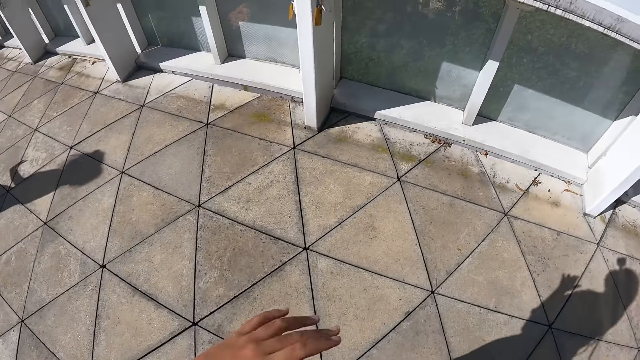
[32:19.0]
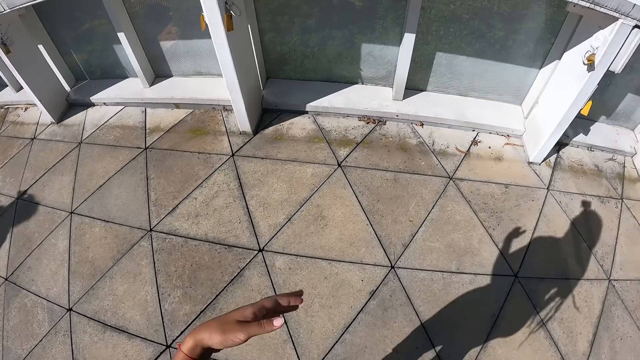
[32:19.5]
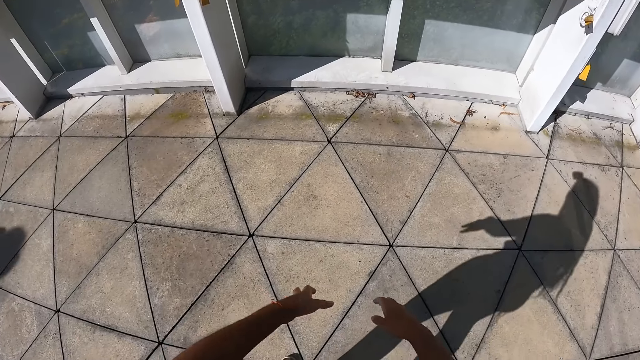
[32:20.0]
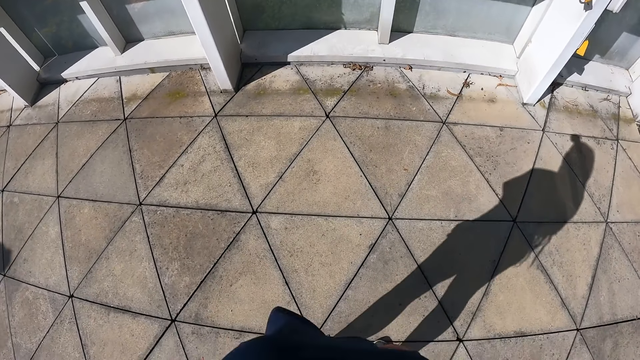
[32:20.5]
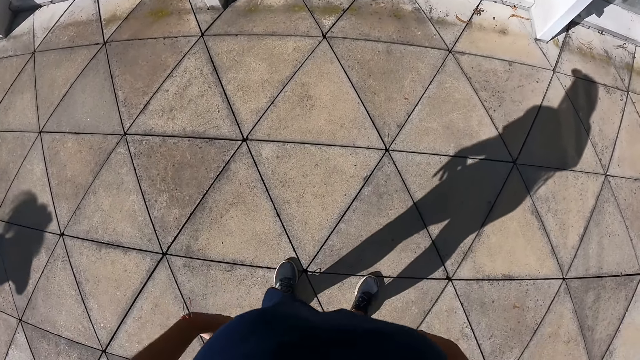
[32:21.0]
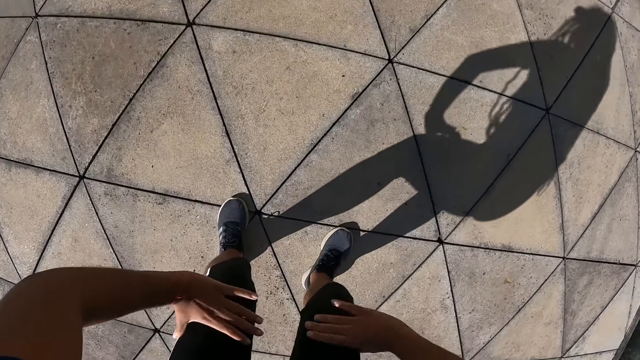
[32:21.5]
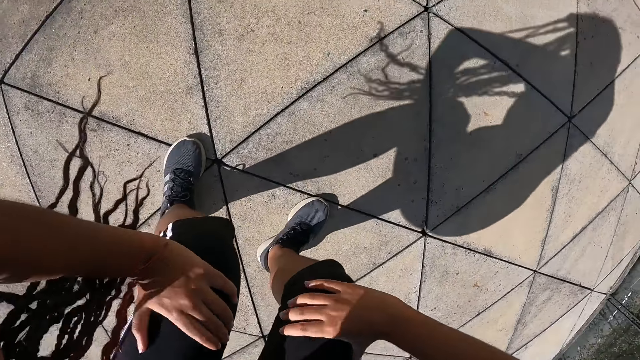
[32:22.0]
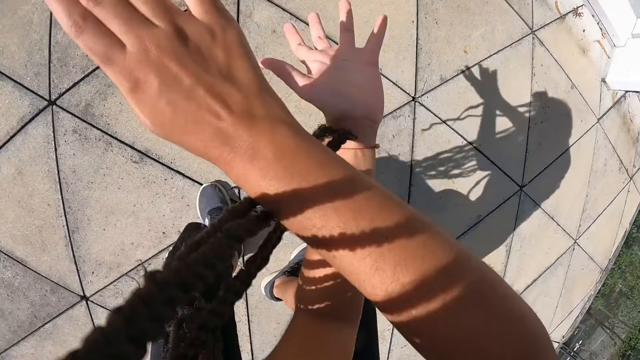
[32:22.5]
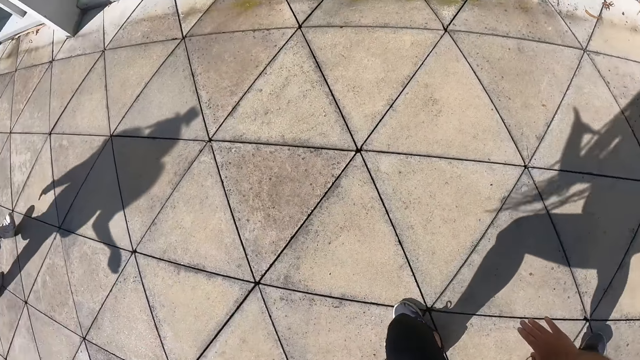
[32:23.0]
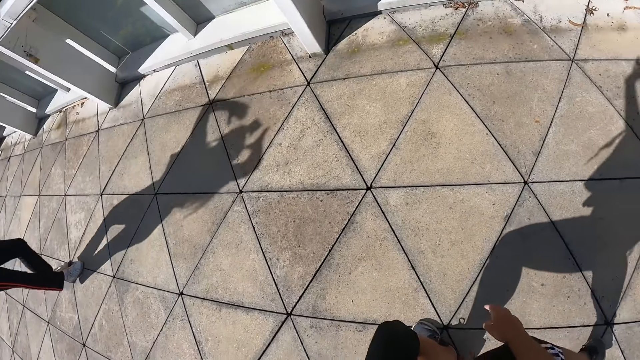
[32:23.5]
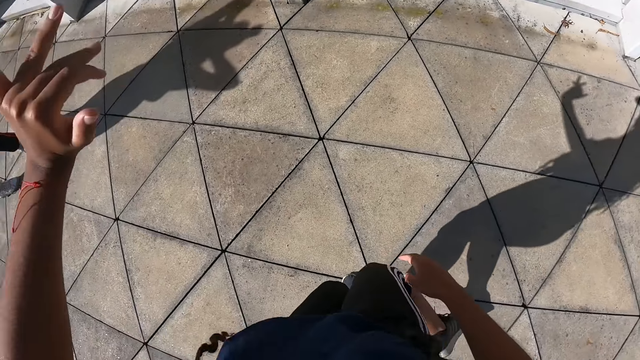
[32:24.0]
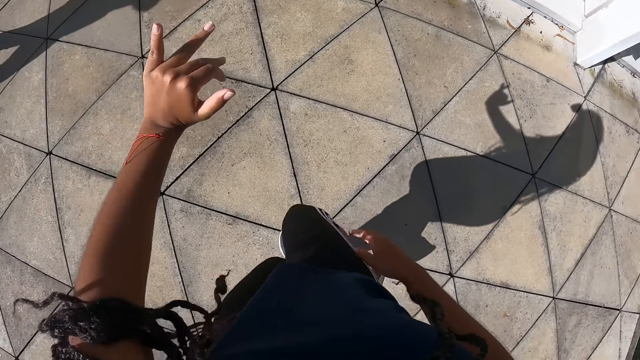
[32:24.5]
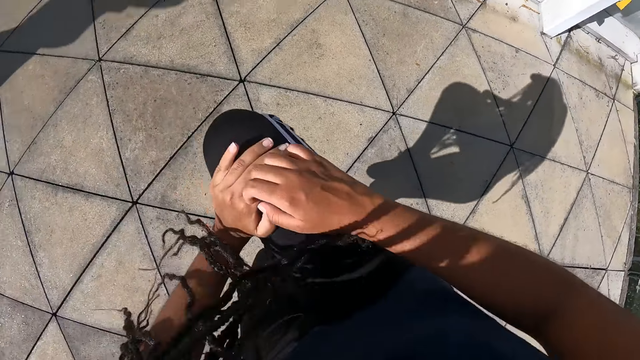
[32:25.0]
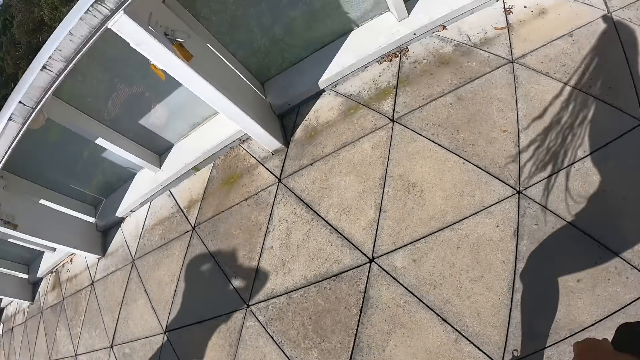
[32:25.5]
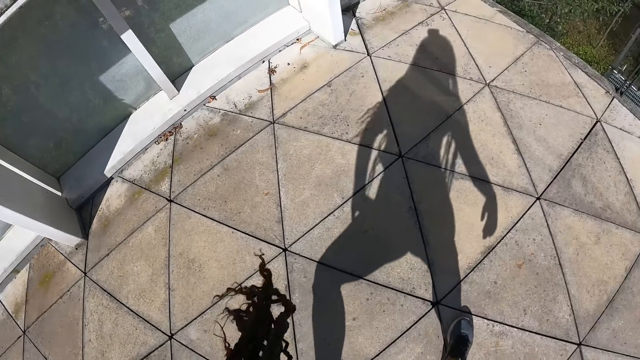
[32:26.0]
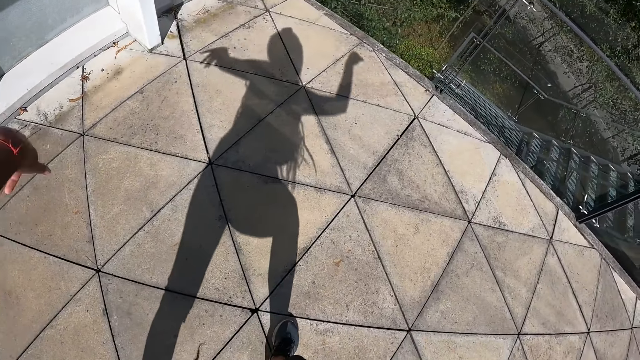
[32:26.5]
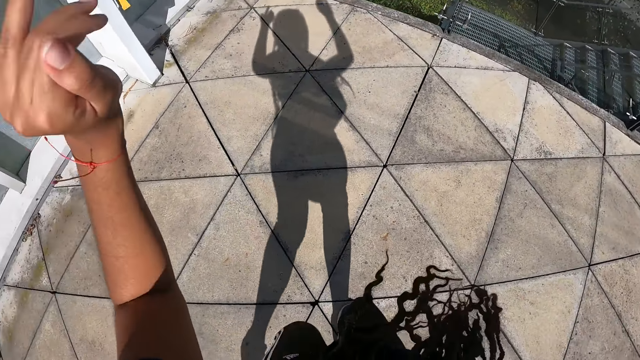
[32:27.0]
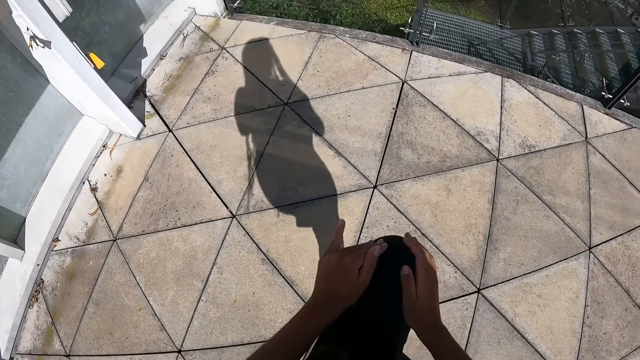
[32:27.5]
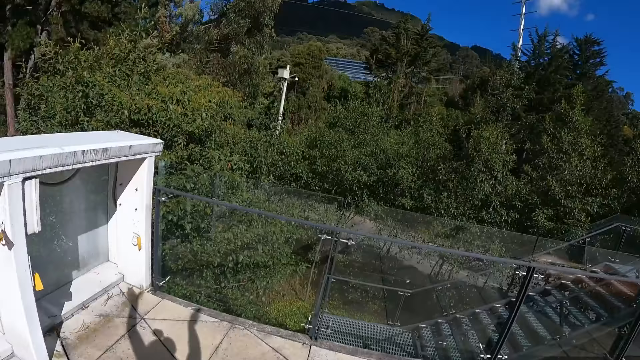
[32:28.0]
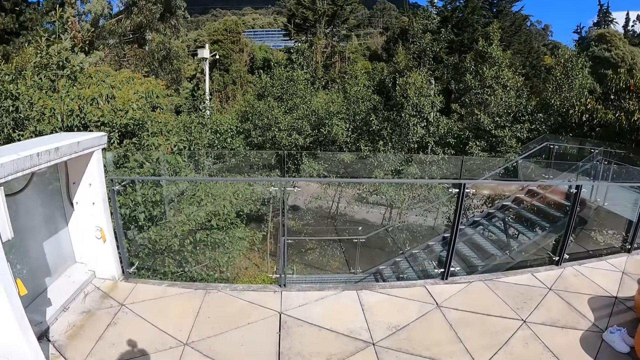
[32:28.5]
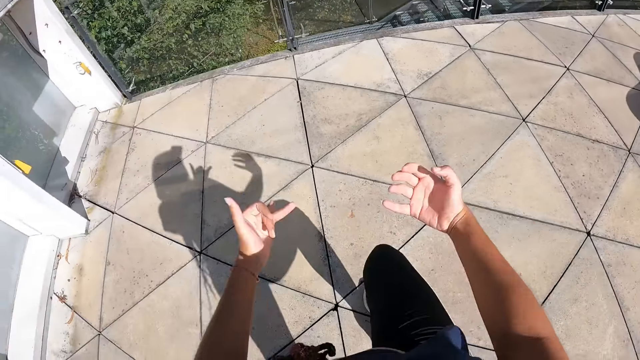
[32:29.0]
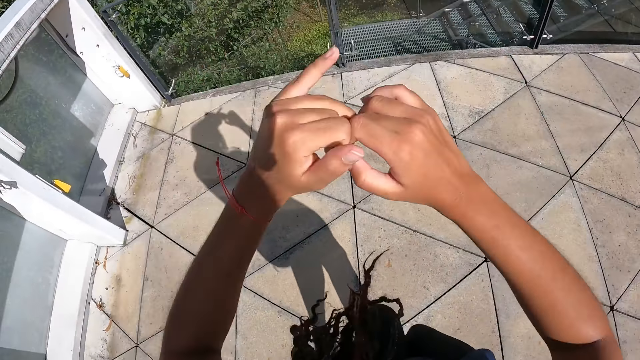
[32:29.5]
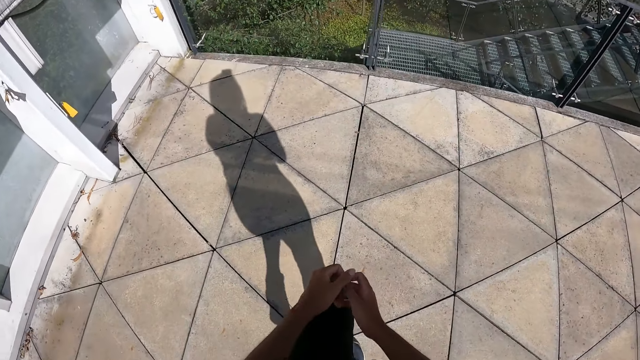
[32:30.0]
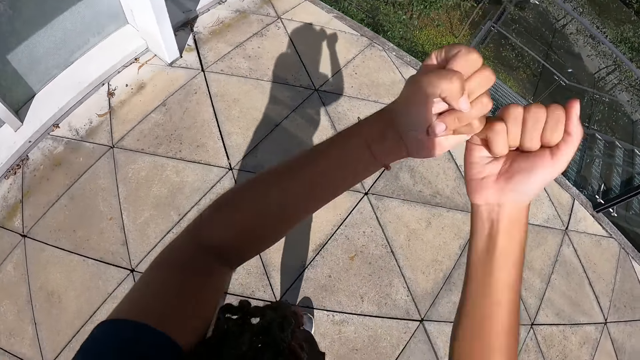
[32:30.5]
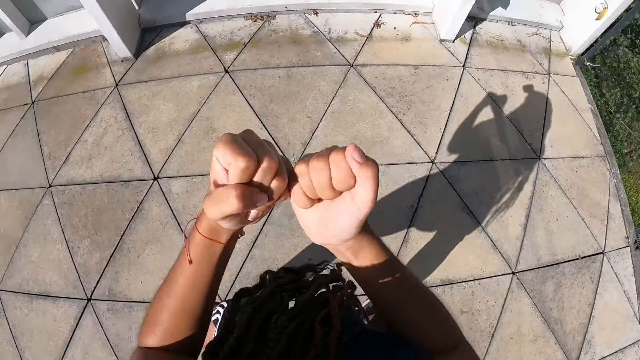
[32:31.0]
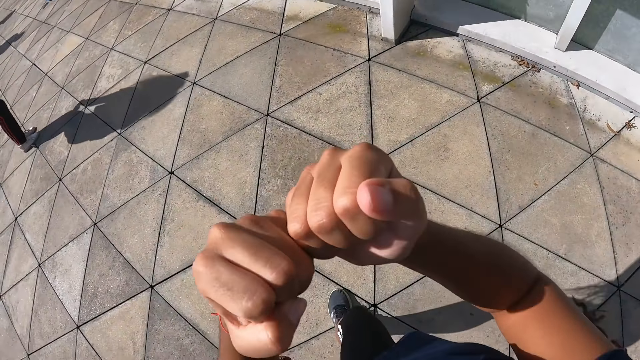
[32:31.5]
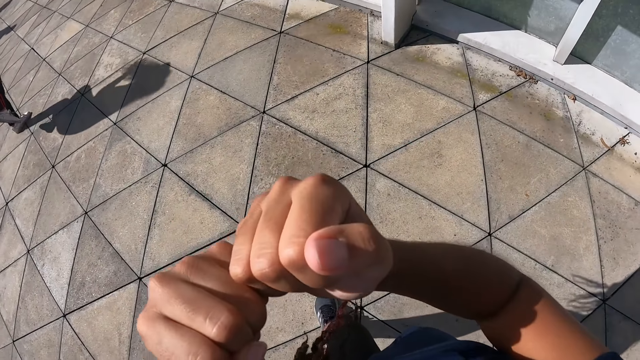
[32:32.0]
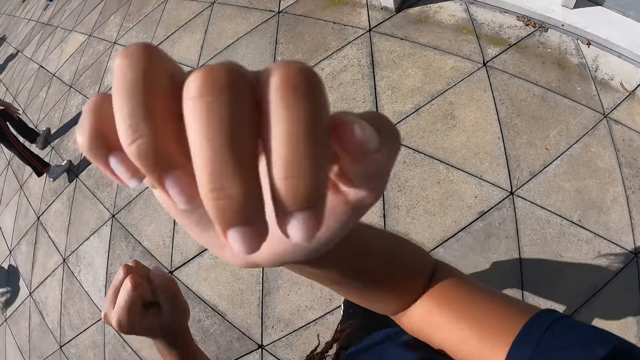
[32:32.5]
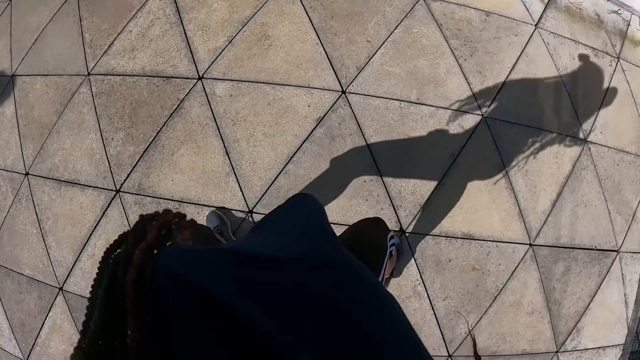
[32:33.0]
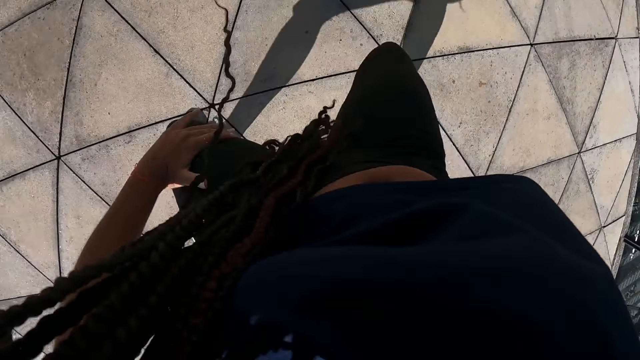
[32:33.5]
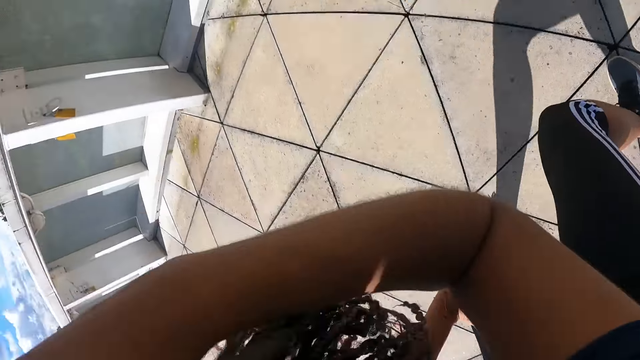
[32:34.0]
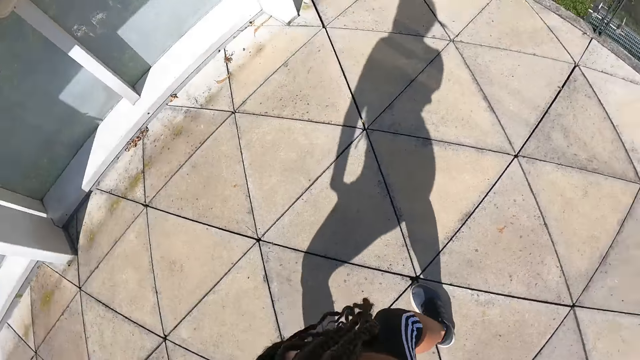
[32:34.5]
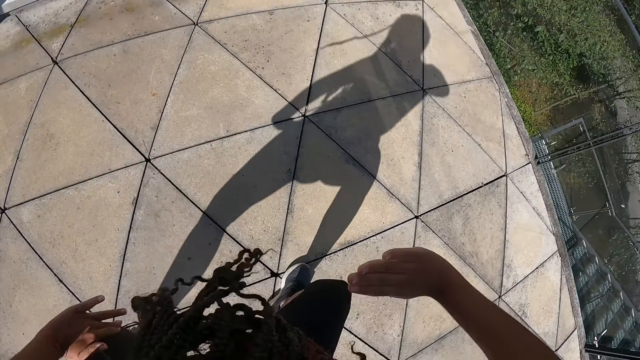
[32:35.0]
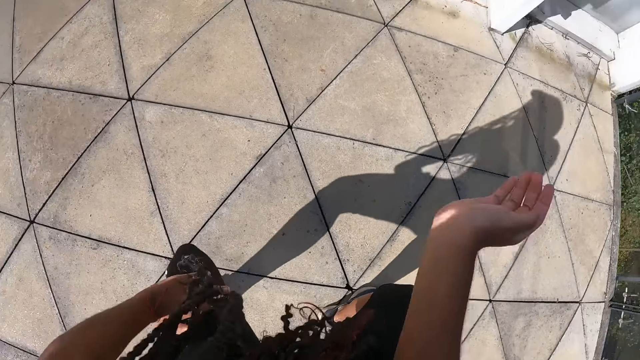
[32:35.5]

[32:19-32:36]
The camera wearer turns round. They dance.

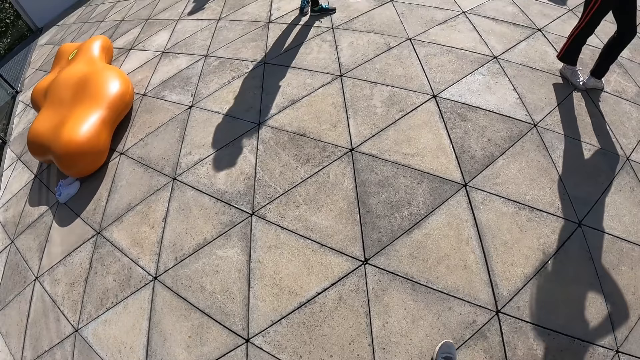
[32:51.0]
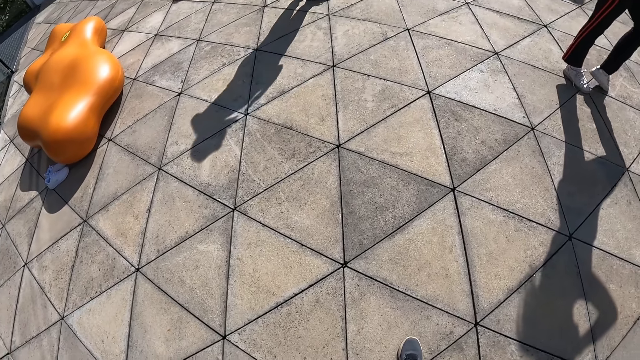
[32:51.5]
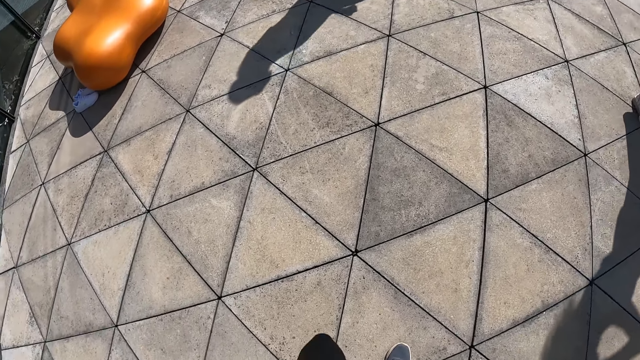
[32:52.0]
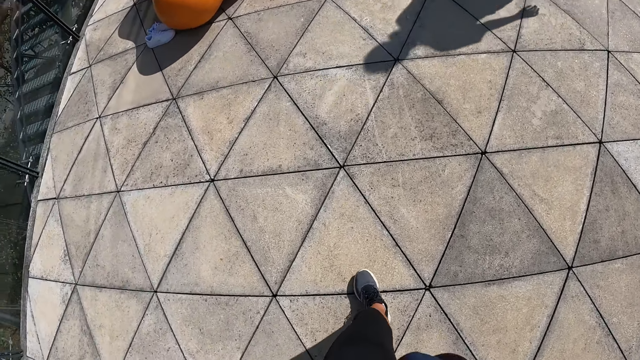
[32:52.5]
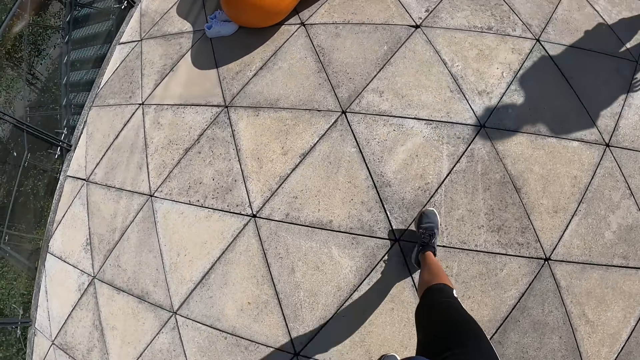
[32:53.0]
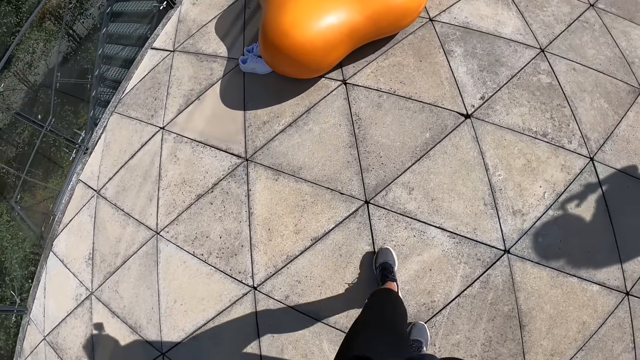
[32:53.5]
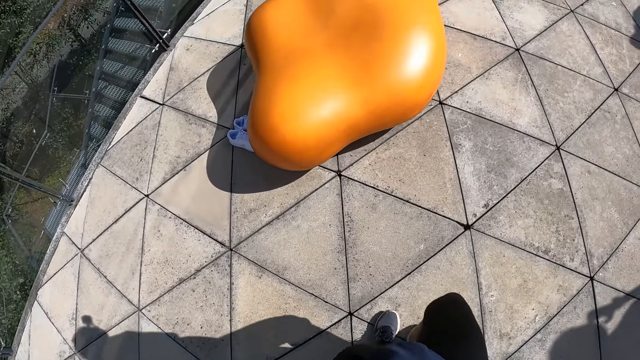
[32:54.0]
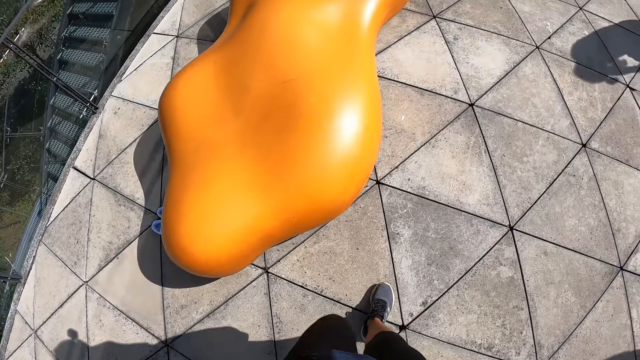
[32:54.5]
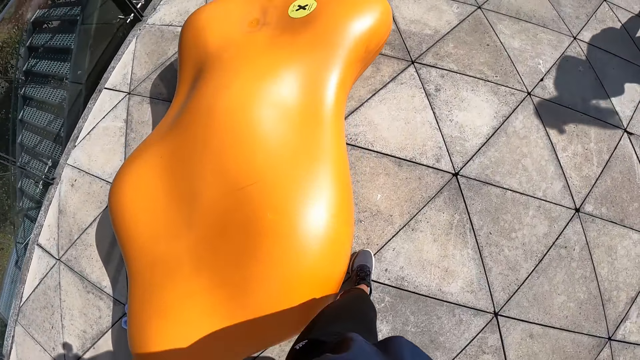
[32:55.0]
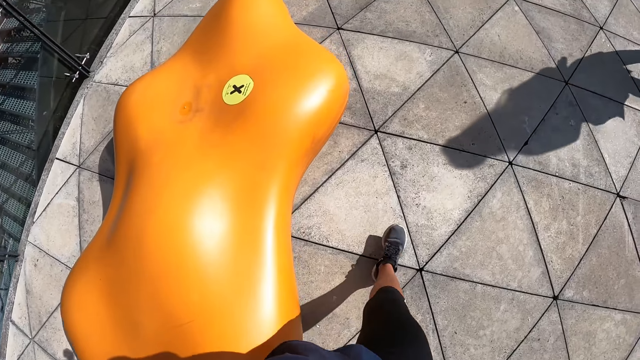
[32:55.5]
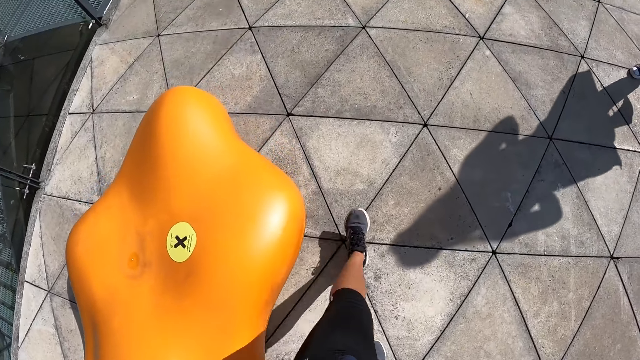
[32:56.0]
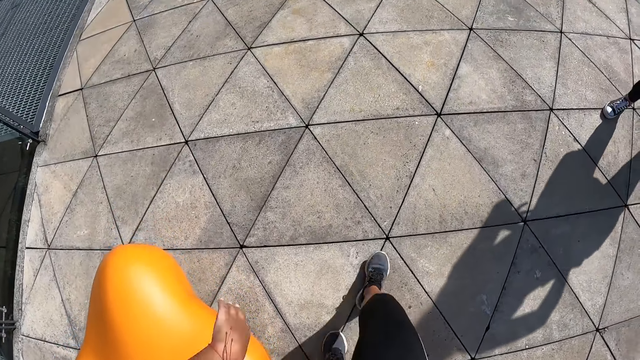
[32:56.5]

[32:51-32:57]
The camera wearer walks towards a woman.
